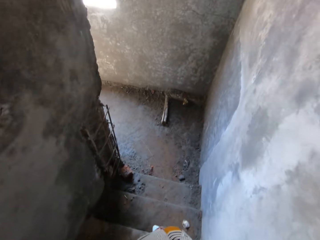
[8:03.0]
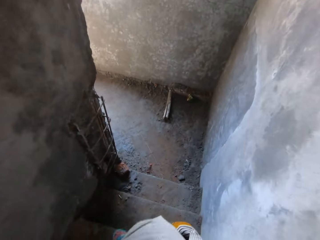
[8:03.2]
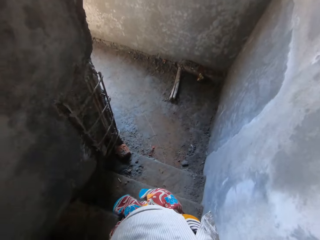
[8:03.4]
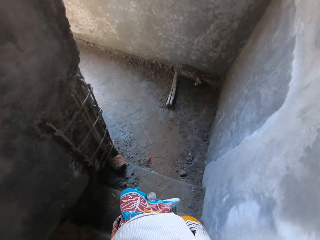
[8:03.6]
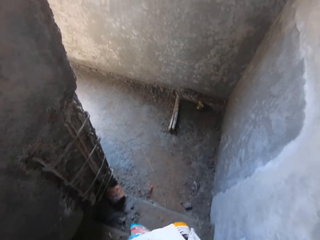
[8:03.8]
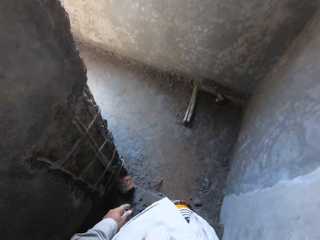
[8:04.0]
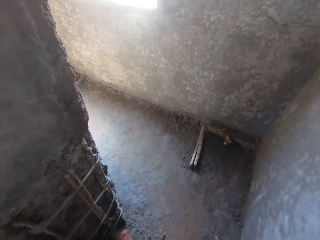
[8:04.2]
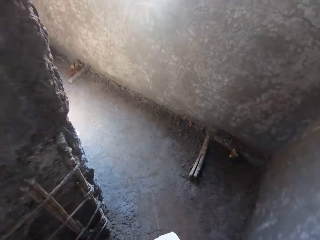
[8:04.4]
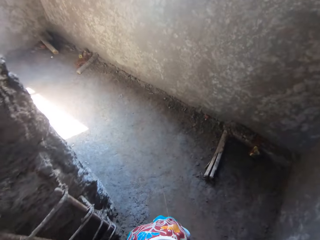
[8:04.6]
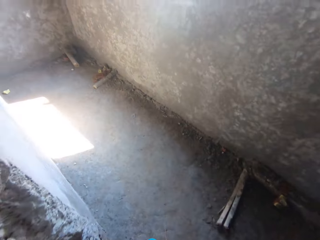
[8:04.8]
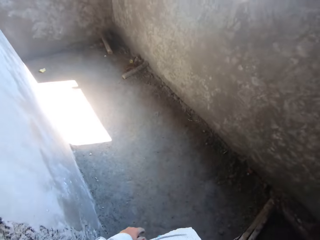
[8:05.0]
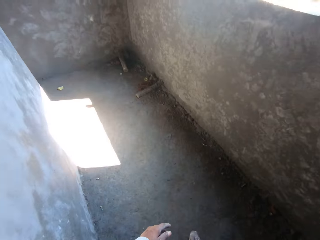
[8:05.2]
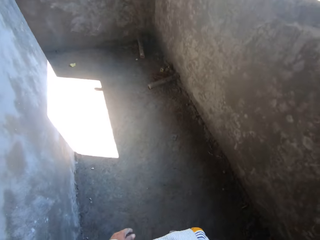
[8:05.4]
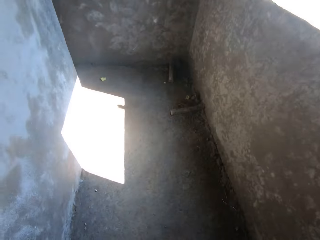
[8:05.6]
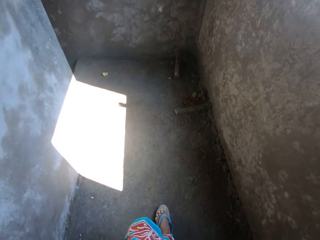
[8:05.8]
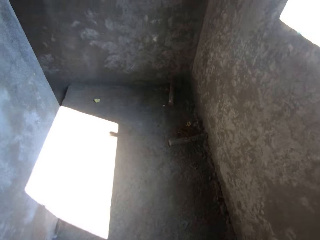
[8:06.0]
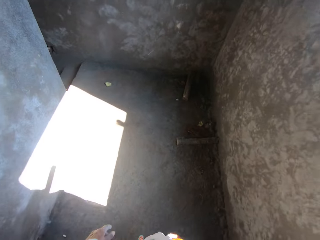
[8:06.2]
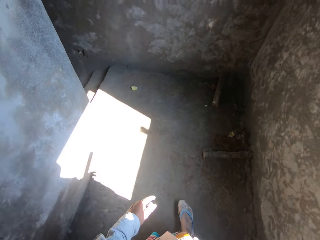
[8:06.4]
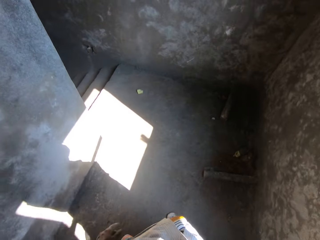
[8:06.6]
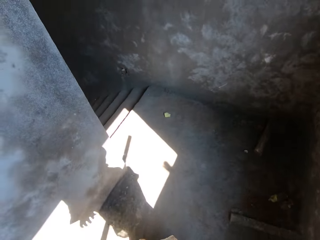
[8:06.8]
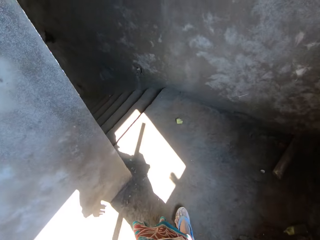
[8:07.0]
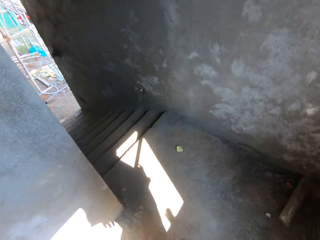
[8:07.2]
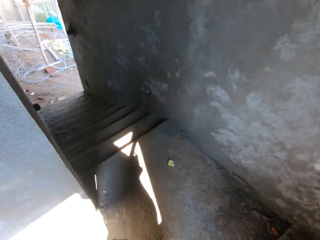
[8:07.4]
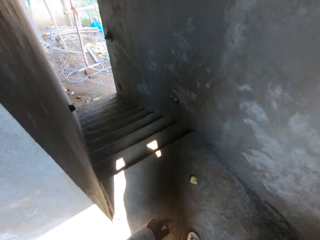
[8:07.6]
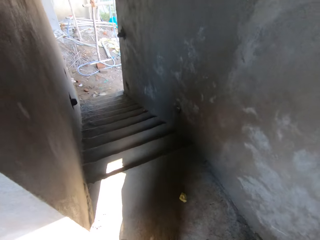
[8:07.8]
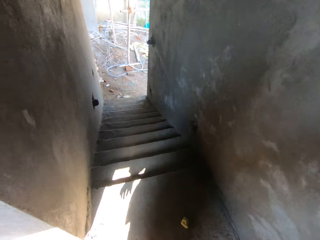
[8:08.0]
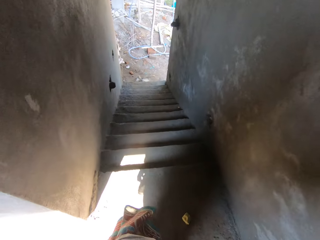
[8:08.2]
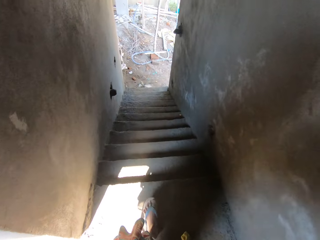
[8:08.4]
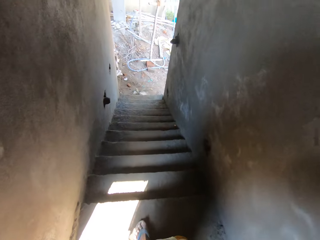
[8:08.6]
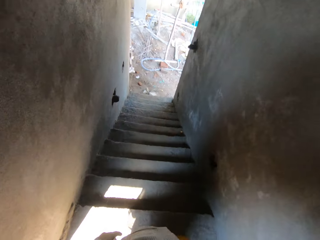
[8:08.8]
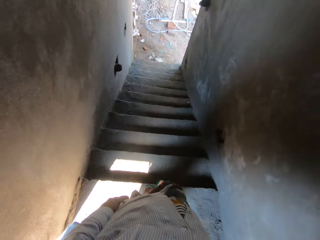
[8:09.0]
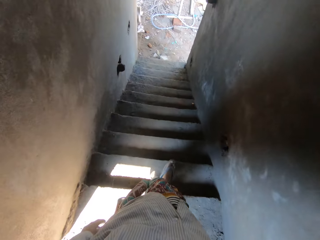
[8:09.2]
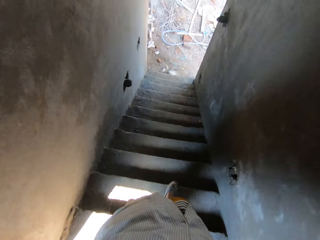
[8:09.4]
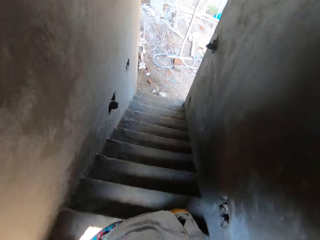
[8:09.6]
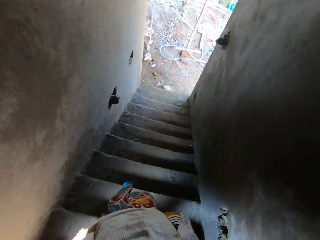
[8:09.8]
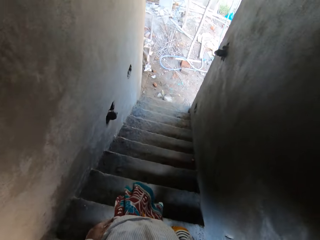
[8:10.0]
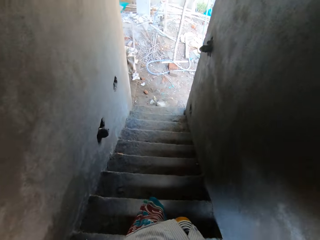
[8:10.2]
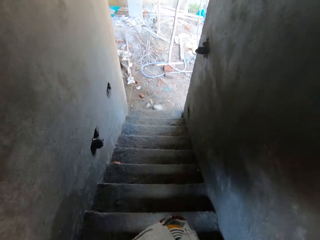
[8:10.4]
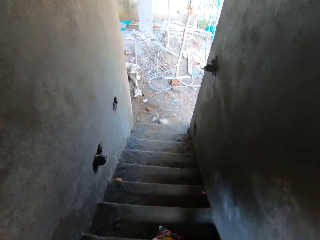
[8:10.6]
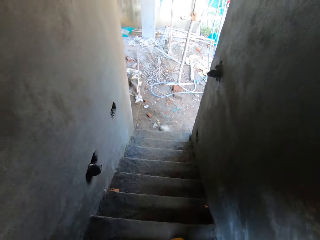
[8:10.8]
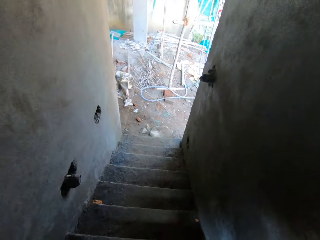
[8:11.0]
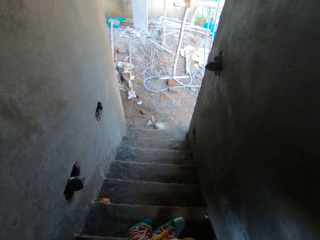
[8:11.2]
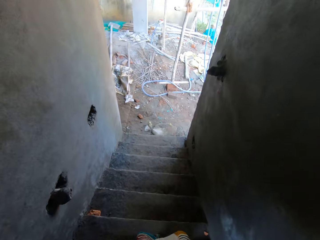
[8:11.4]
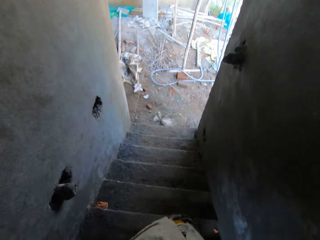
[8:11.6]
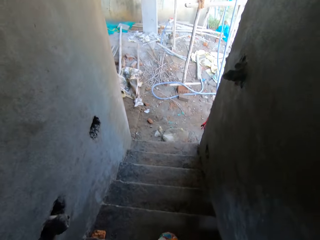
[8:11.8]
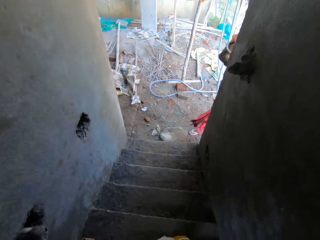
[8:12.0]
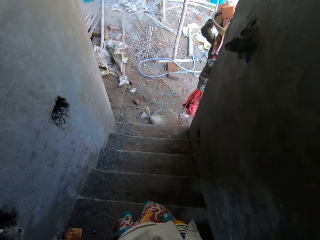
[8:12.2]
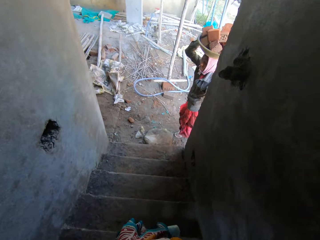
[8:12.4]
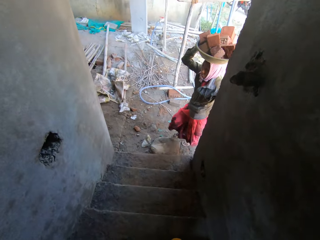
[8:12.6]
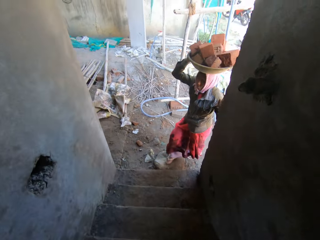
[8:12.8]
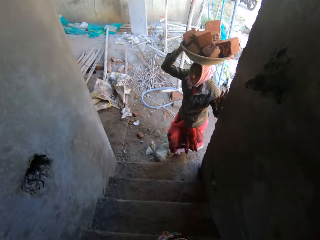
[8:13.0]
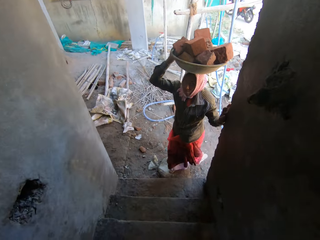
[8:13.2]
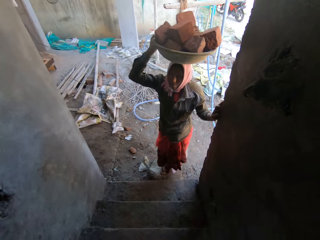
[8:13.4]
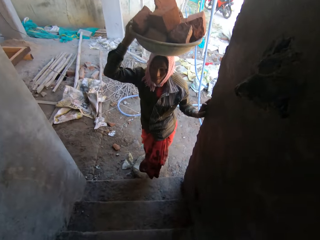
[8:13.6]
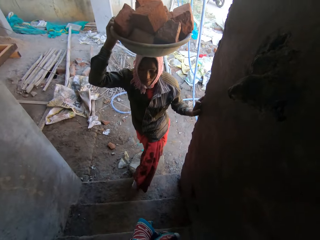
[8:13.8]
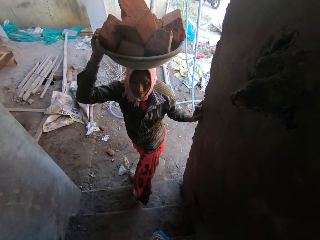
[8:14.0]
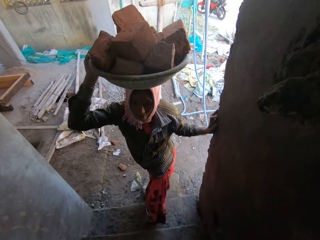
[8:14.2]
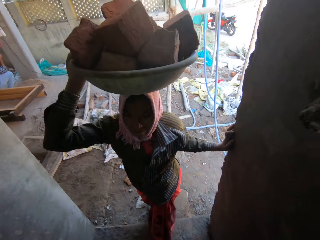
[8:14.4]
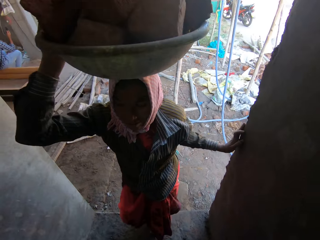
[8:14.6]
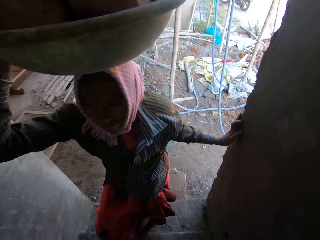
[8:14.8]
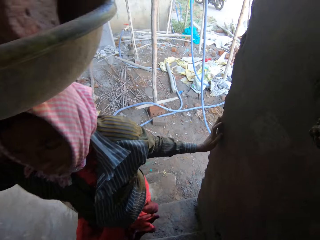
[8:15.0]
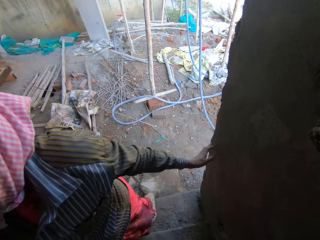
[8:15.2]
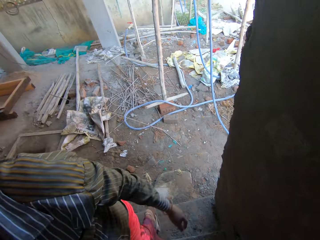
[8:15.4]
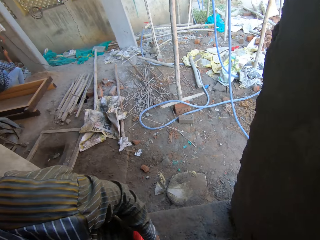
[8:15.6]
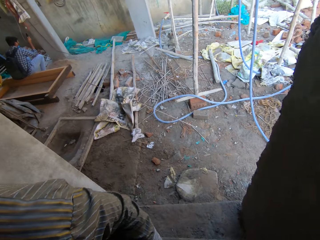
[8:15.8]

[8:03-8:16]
A woman walks around the building. The woman carries bricks.

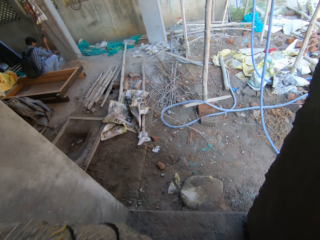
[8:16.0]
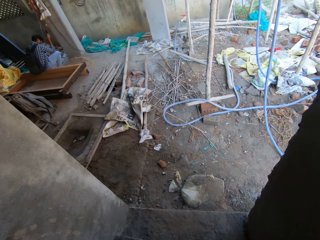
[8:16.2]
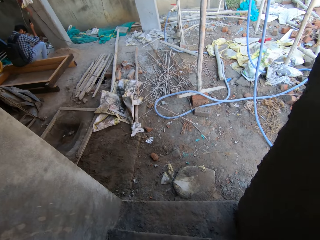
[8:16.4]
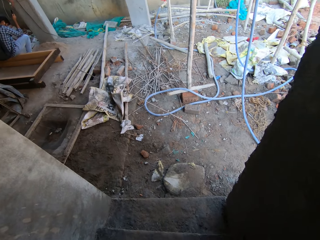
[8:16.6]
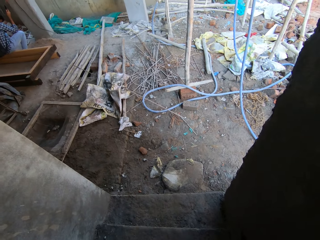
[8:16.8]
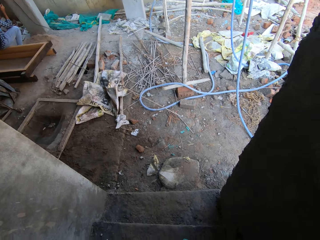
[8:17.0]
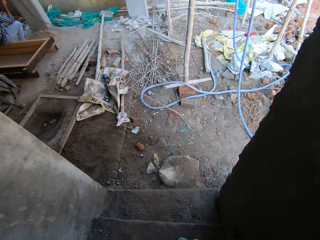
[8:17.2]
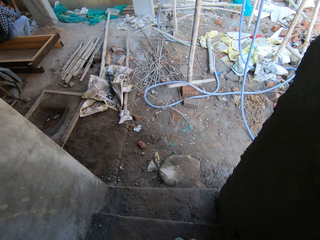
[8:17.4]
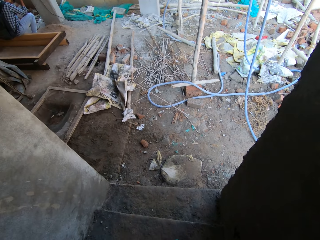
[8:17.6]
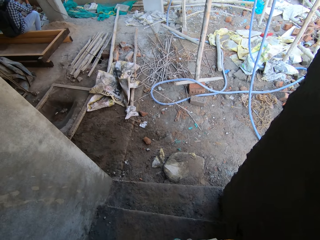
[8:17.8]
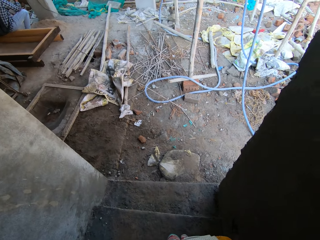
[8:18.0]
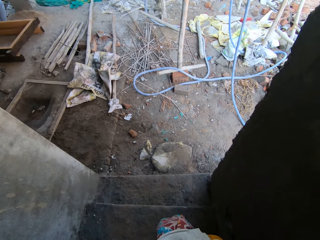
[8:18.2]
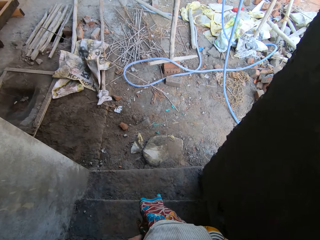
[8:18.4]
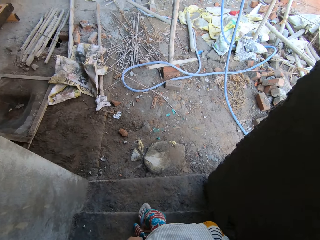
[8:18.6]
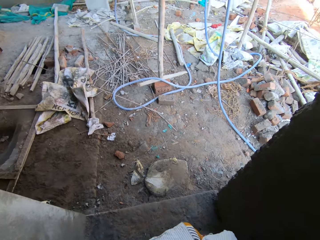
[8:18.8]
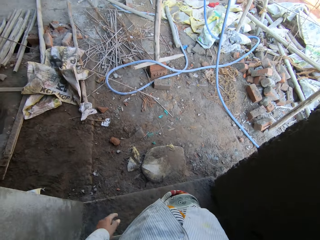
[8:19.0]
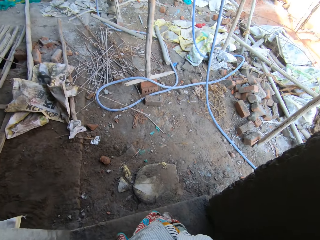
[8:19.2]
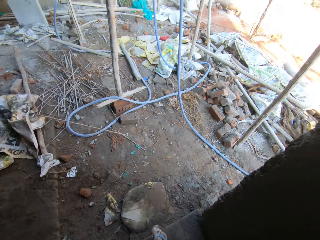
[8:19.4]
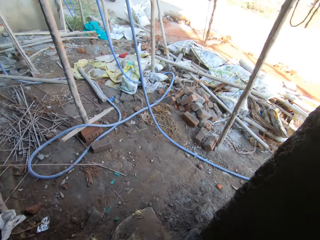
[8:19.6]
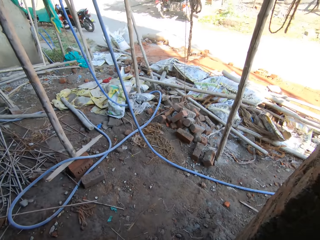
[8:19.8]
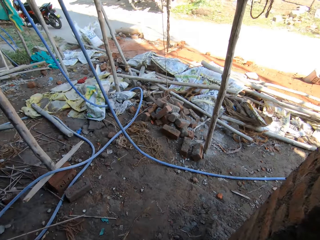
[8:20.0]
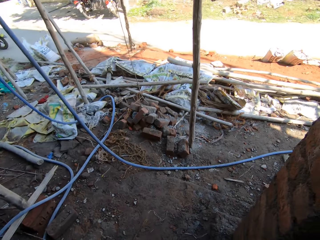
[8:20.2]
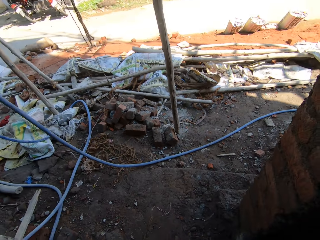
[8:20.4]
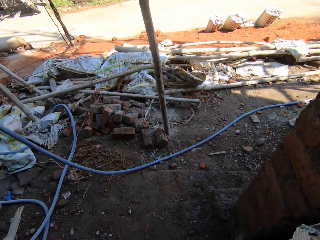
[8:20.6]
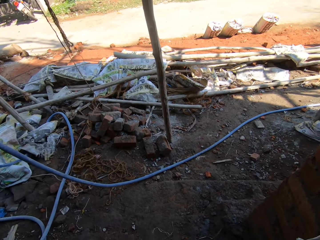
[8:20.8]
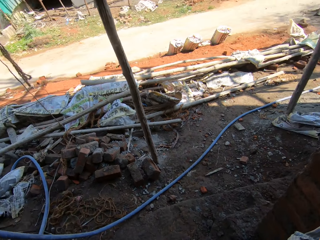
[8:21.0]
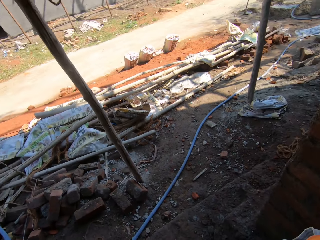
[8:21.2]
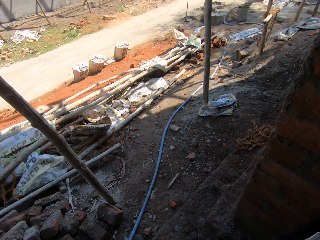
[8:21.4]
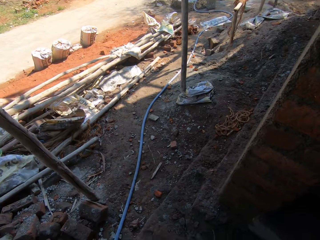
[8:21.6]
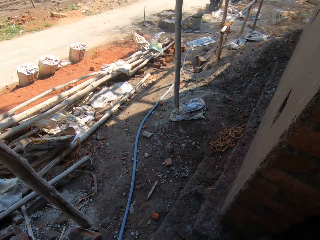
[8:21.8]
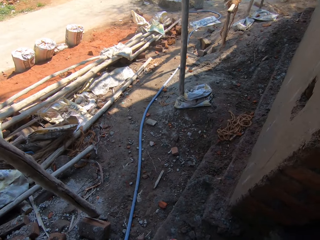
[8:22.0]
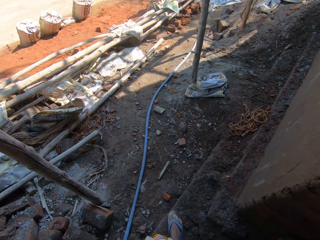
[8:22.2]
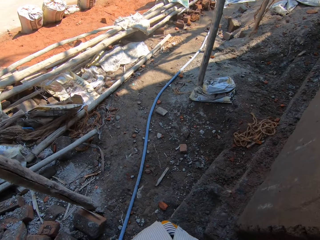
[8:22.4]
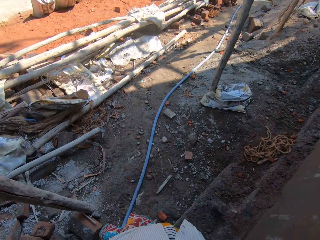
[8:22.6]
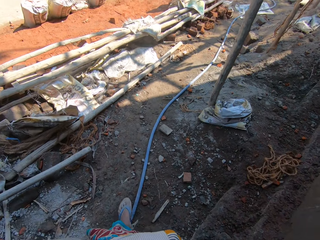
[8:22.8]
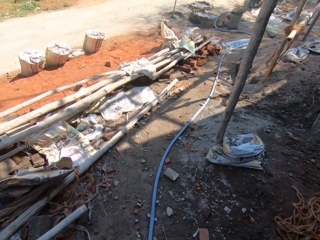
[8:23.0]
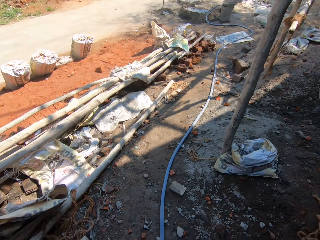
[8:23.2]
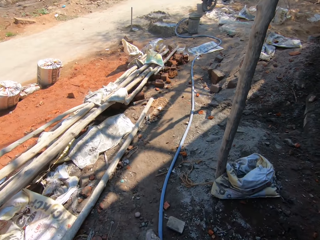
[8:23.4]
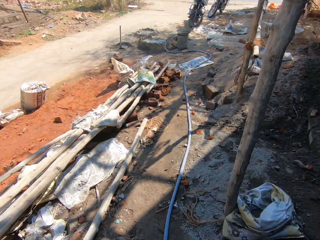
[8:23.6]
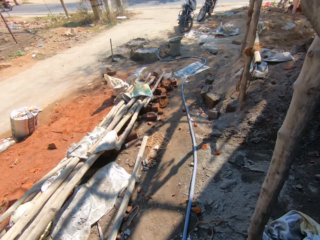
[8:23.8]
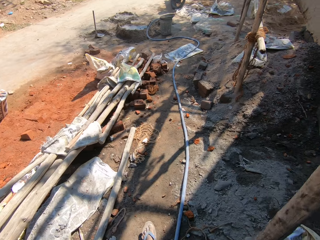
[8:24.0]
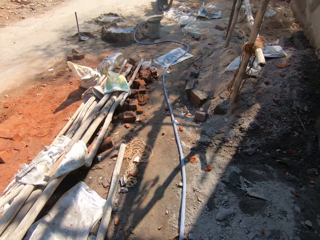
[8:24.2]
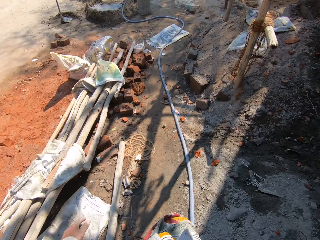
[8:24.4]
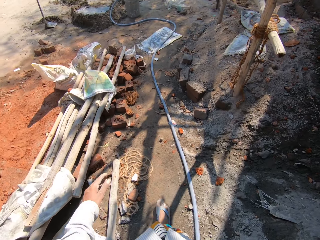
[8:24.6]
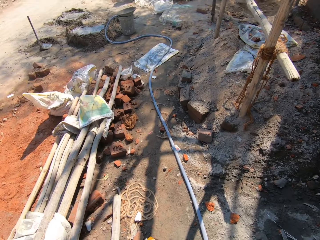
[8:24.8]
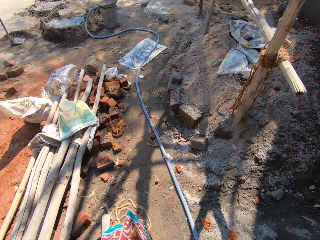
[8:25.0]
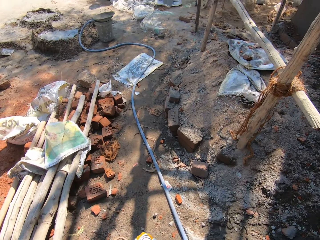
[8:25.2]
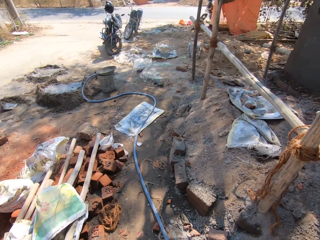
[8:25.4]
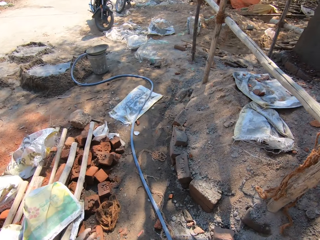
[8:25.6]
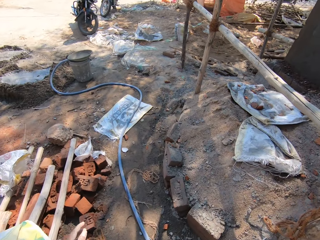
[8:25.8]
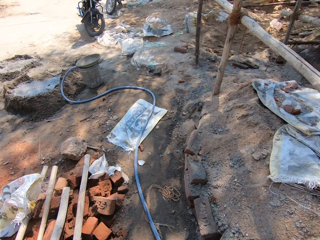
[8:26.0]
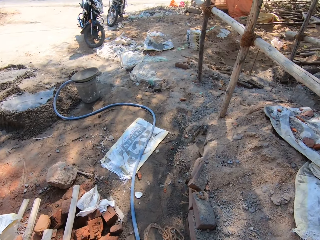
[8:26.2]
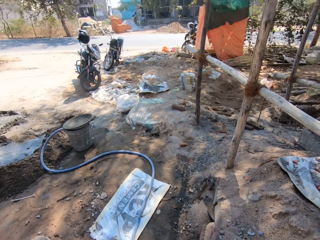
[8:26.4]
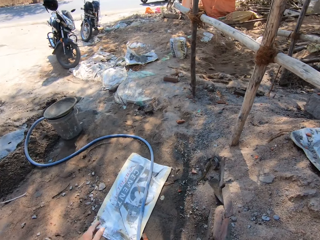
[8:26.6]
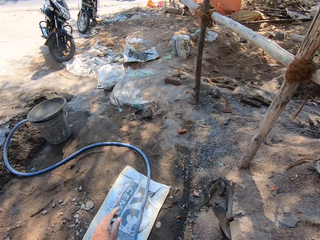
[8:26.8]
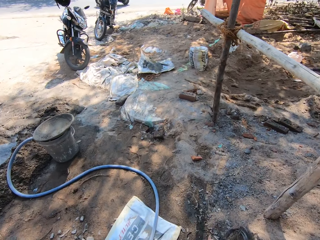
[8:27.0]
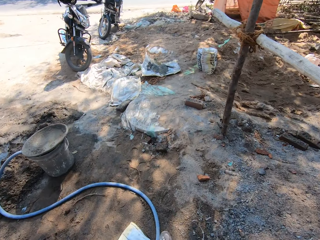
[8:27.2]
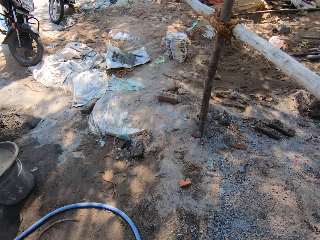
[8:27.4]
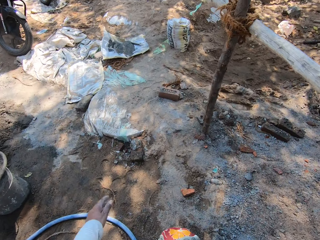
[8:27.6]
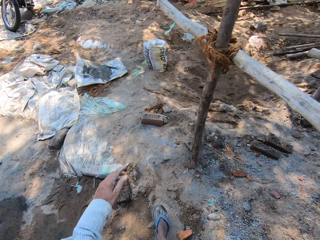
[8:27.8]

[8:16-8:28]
The camera wearer talks with a woman. They walk down stairs. They walk around the site.
